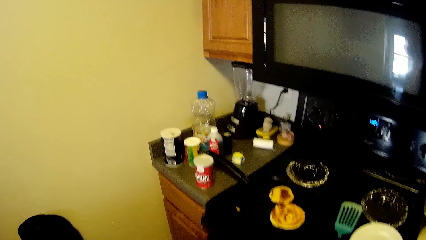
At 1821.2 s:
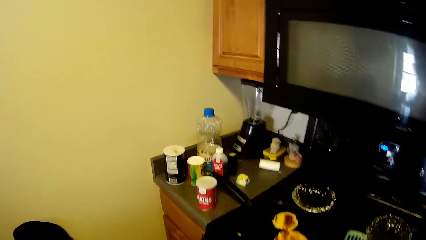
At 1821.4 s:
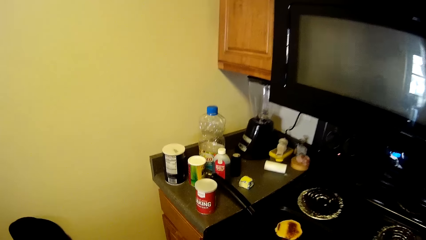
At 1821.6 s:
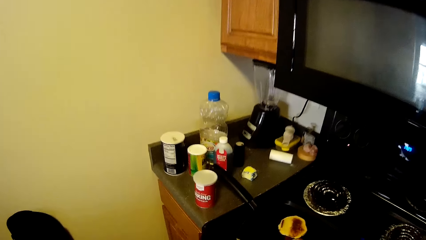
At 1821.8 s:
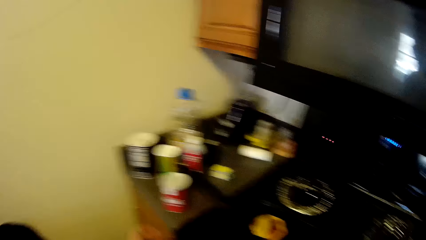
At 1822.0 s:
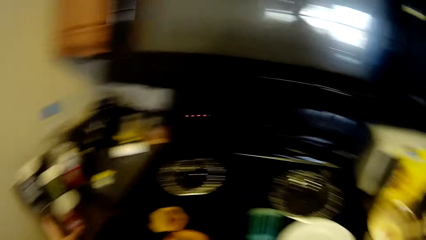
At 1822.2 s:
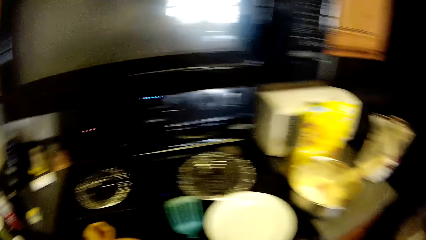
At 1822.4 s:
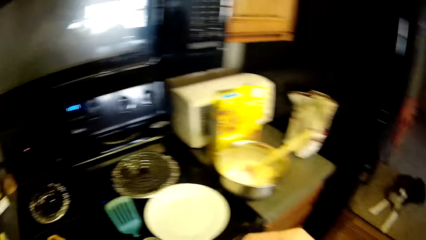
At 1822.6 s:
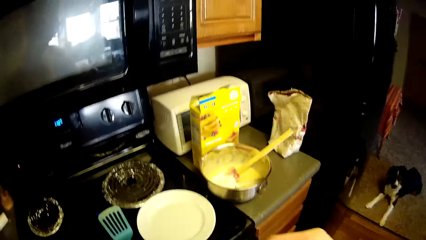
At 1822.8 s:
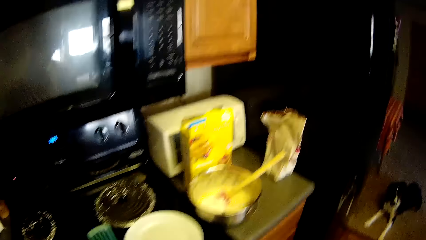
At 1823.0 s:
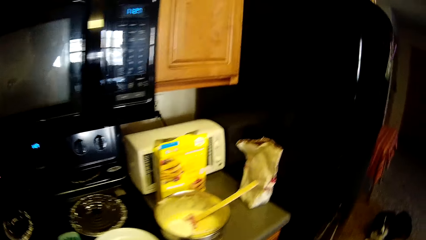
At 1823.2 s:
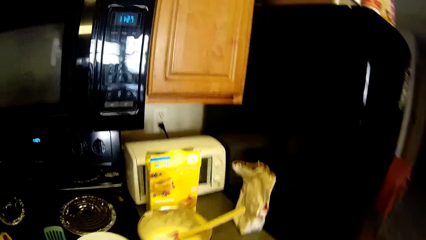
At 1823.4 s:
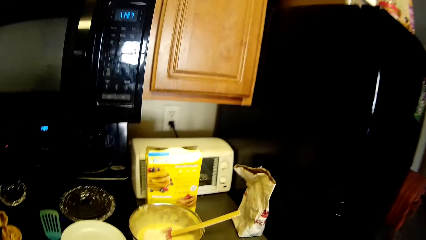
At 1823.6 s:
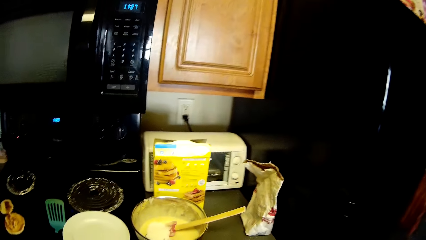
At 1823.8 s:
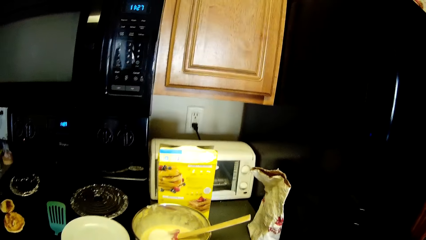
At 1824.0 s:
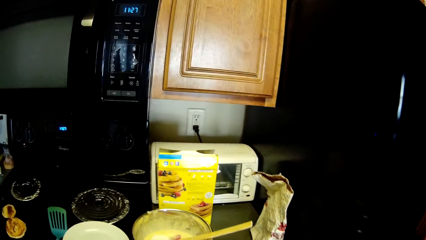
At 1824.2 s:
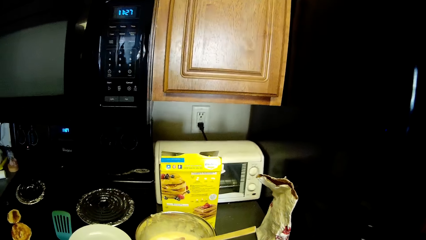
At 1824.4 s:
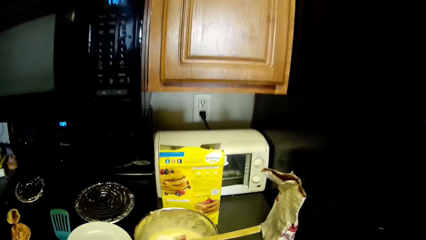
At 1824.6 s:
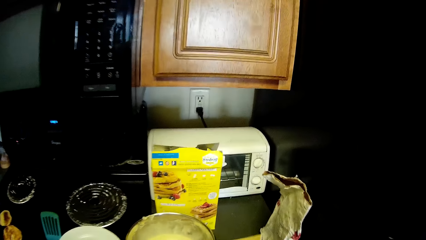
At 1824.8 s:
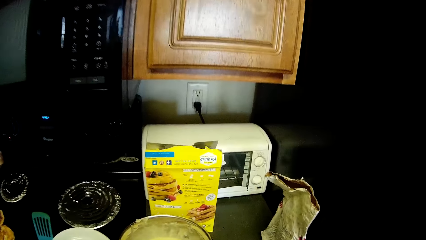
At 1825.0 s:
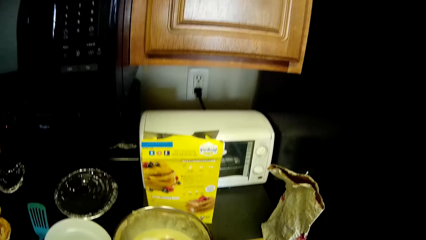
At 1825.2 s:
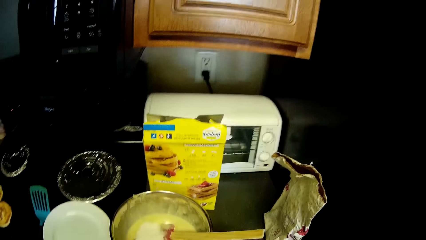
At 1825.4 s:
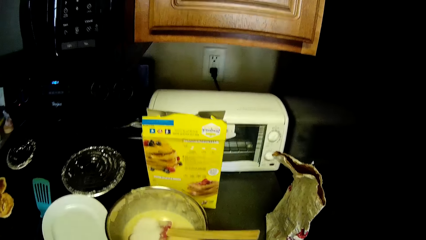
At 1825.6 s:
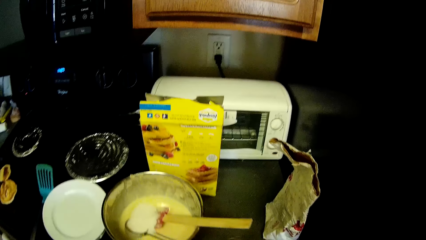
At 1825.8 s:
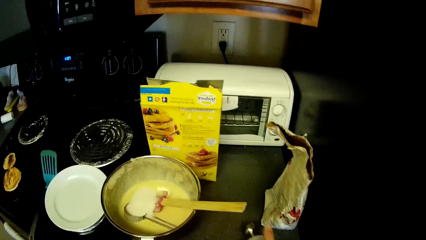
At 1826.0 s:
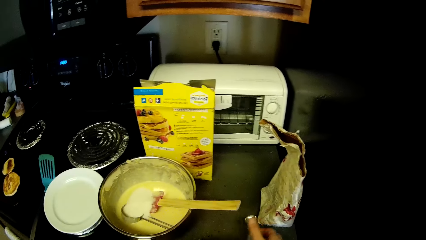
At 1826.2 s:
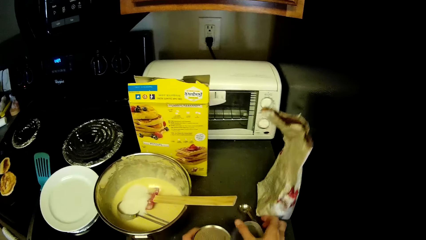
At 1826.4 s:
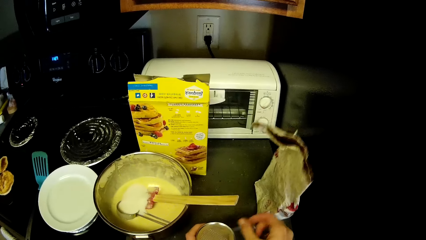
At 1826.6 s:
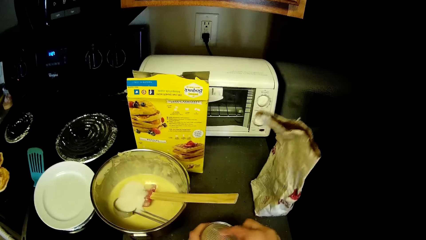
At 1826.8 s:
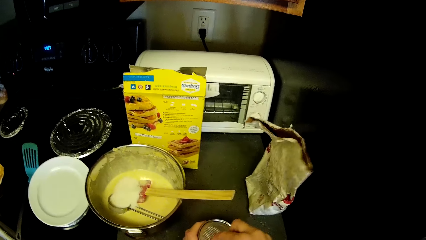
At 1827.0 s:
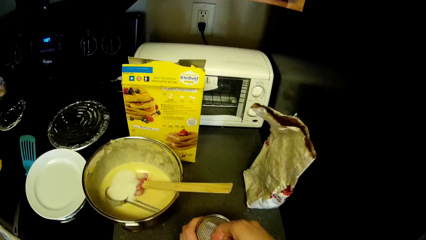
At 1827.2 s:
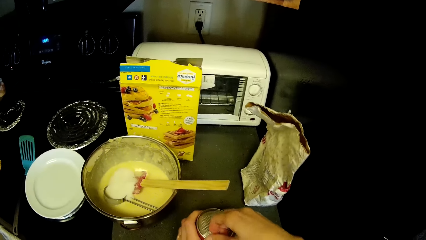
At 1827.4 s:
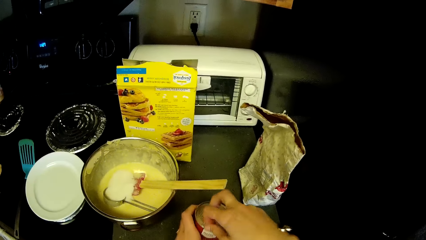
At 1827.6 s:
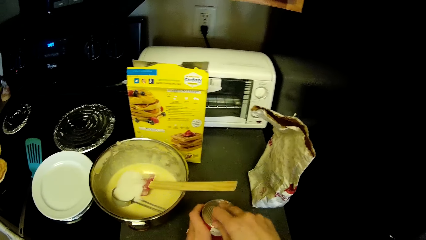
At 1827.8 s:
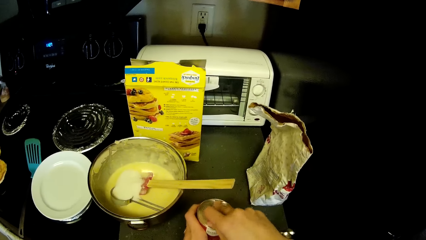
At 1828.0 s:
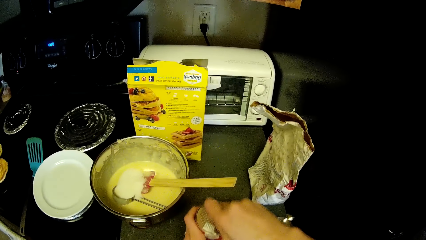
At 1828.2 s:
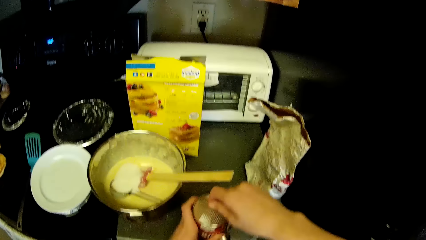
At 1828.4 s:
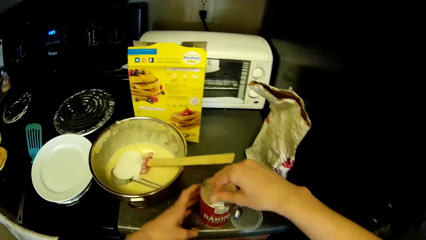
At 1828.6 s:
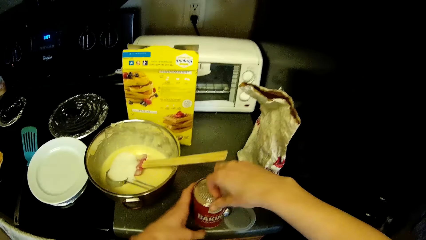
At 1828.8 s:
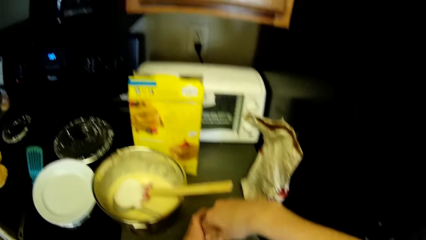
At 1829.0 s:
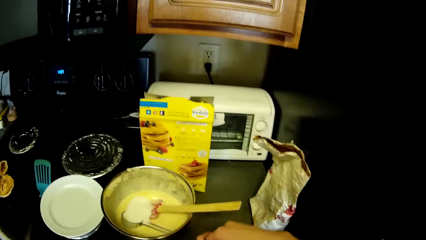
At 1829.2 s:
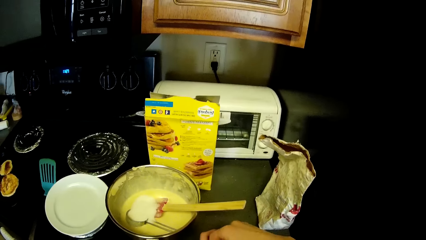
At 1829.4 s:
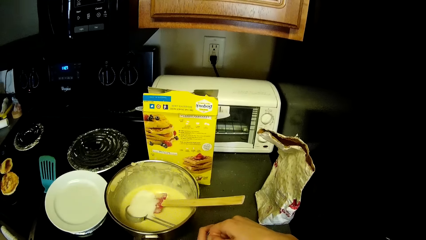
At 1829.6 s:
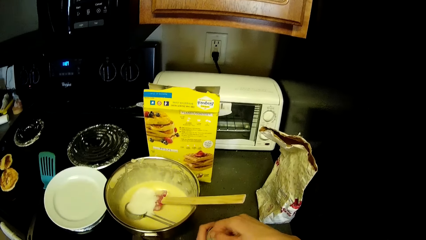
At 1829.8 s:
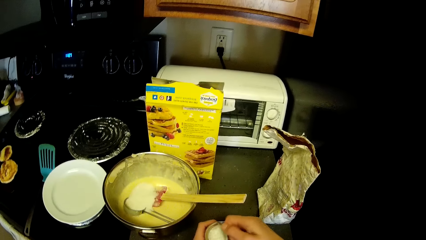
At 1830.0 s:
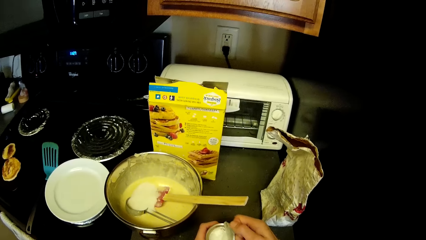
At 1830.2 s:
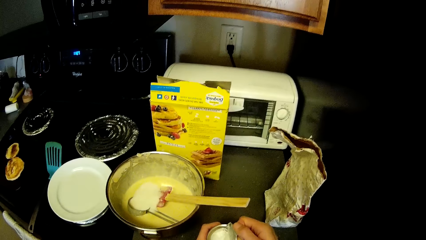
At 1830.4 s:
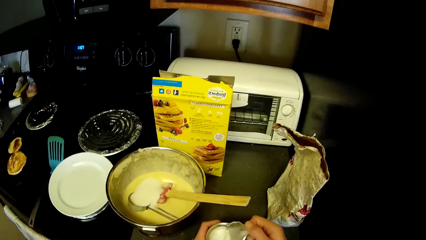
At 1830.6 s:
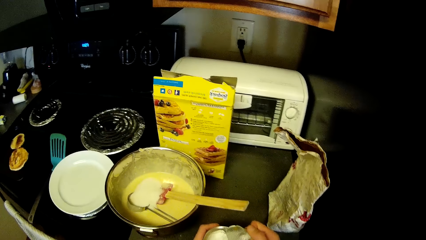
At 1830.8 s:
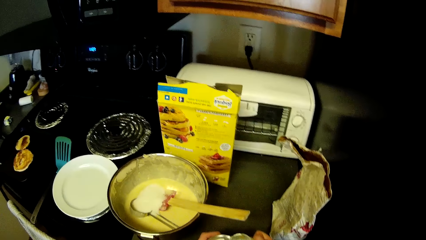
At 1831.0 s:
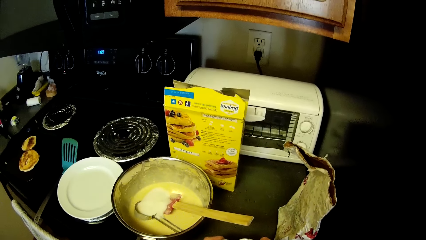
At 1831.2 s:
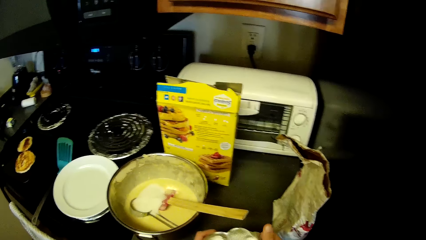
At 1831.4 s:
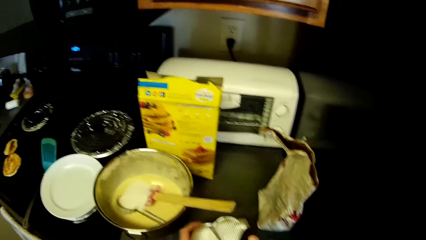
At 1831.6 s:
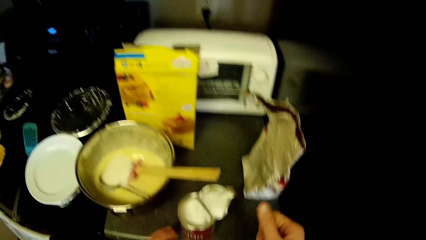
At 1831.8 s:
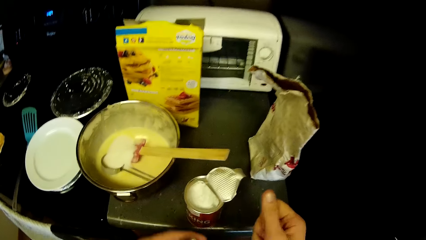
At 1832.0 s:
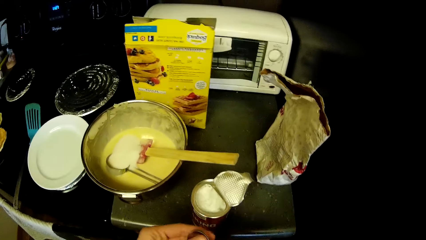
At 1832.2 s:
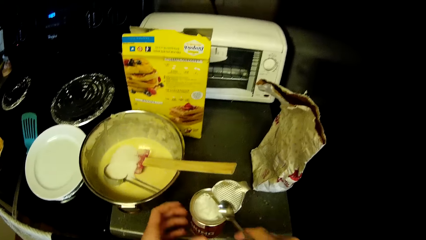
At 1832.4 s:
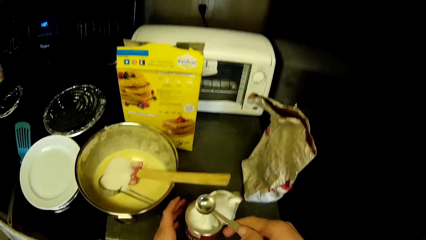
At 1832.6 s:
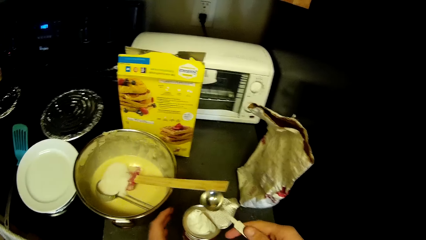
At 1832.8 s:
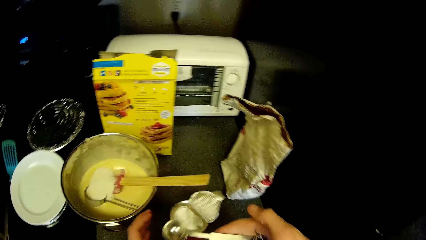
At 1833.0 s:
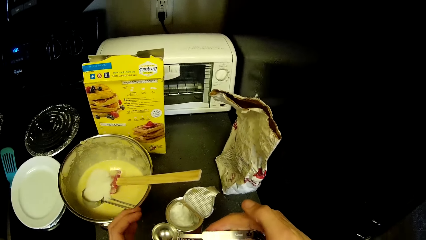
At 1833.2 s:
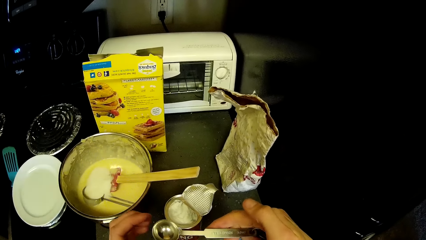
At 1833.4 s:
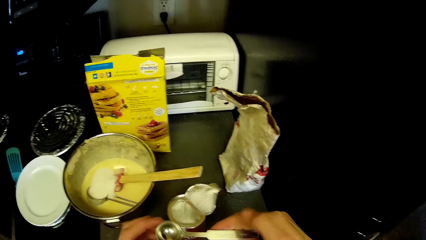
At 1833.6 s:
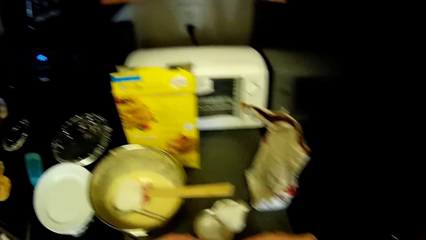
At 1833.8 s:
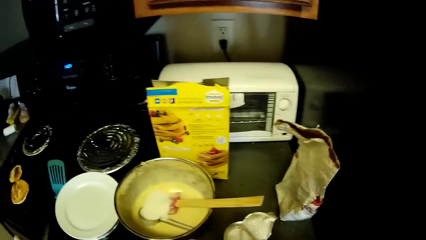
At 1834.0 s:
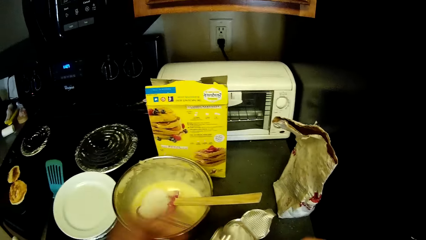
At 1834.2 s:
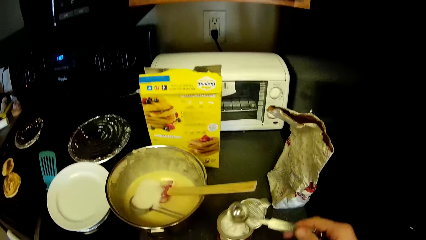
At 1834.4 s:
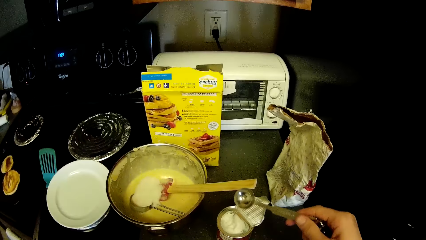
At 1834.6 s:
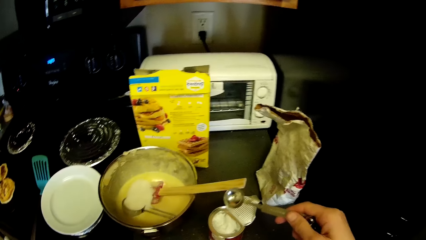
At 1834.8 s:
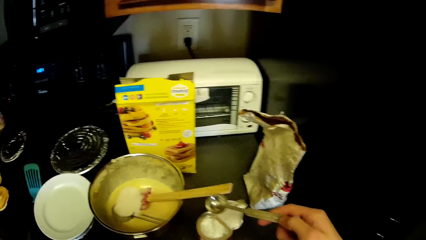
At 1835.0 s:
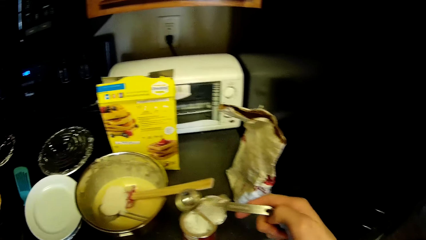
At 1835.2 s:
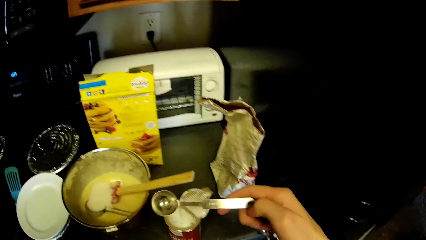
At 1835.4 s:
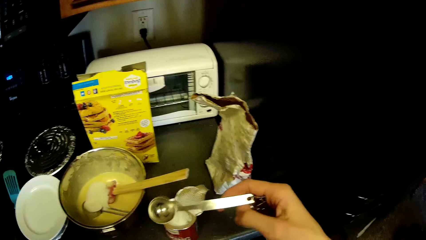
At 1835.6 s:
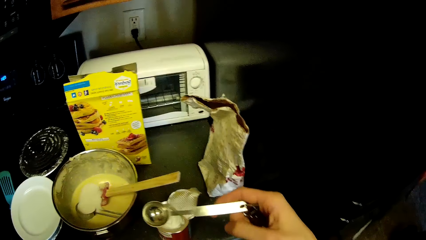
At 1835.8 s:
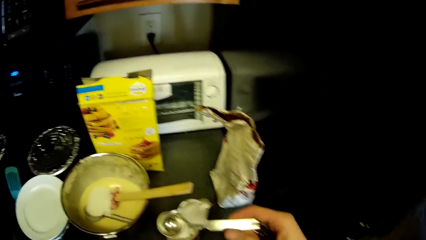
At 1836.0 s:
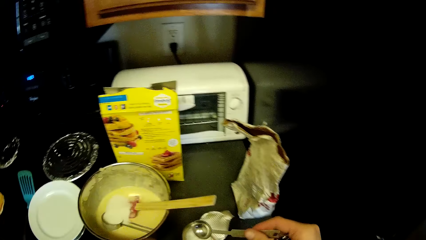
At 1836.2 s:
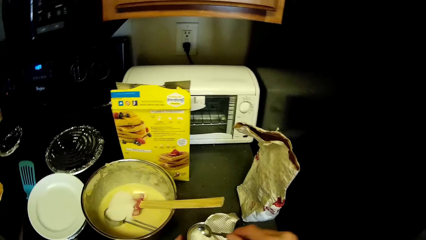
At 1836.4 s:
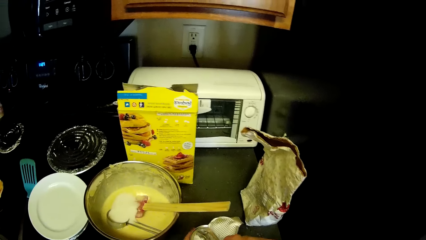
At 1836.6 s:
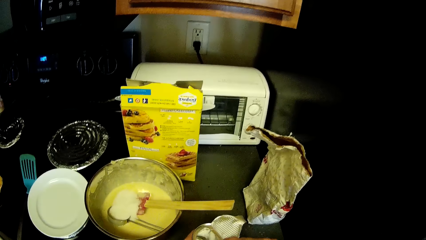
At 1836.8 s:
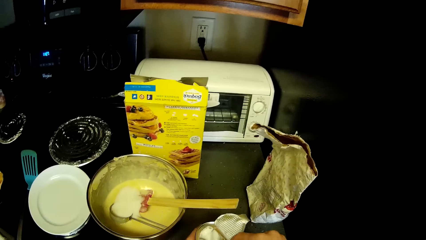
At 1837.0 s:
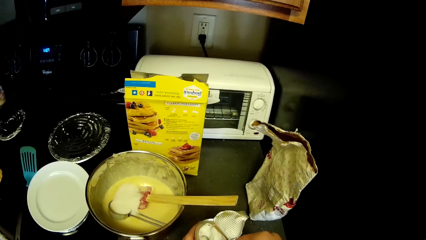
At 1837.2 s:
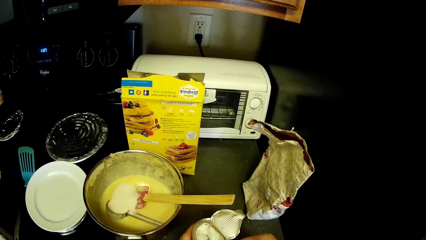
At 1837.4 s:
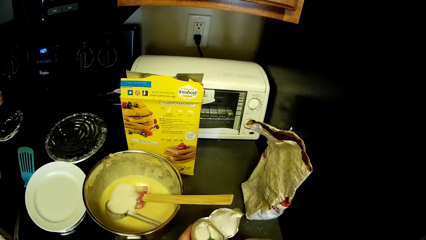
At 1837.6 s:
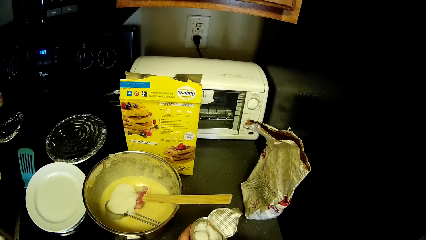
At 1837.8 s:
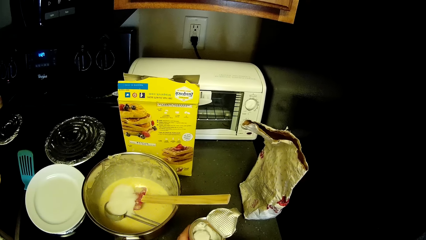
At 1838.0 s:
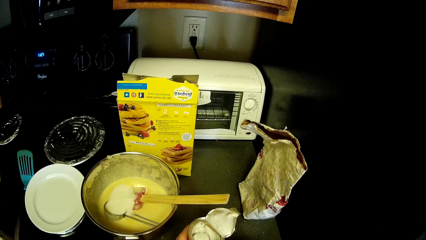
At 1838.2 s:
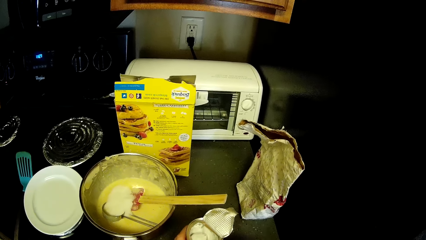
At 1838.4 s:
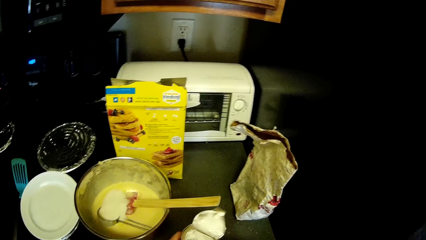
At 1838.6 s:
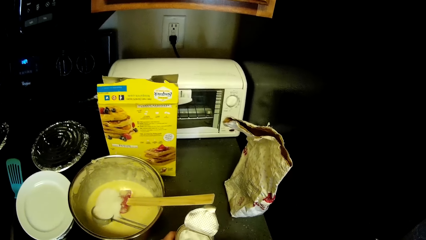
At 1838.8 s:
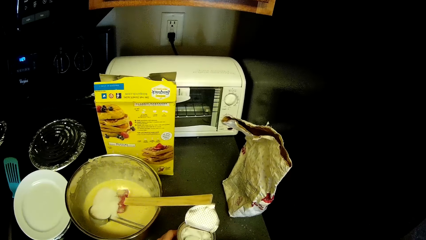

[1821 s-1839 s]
The camera wearer walks towards the stainless bowl. They drop one of the measuring spoons on the slab. They open the baking powder. They take the measuring spoon close to the baking powder. They touch the measuring spoon. They take baking powder from its can.
